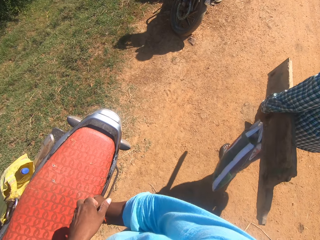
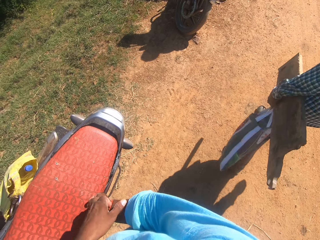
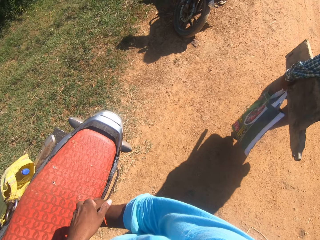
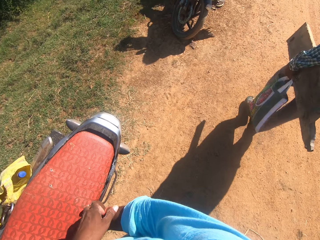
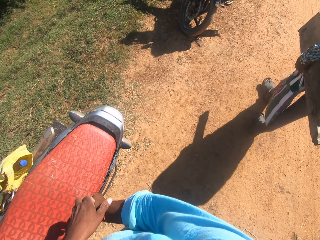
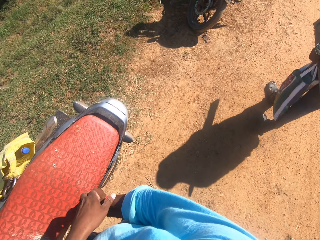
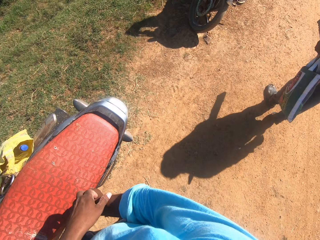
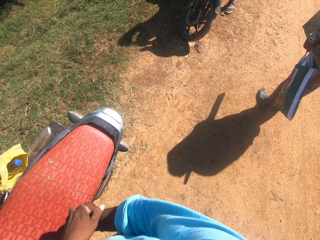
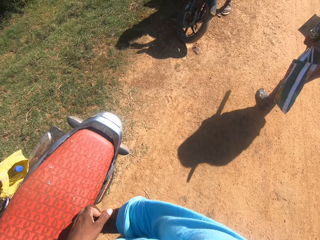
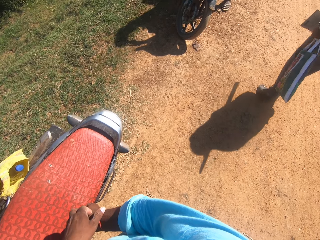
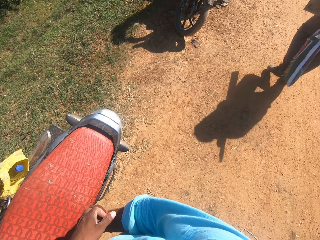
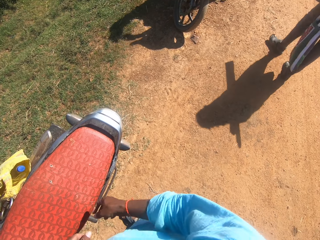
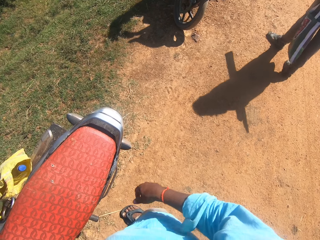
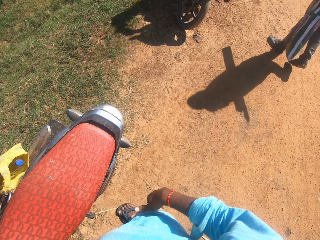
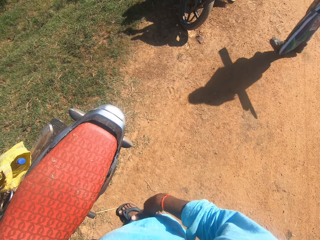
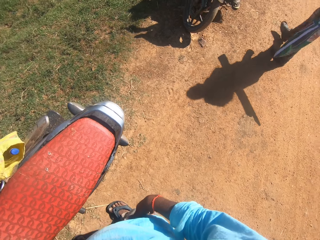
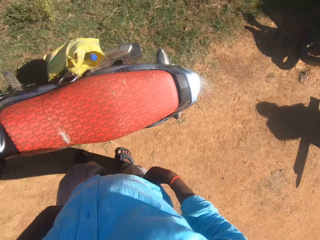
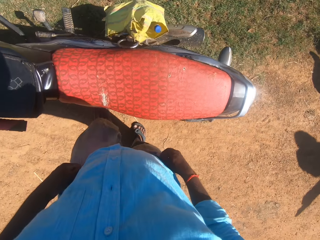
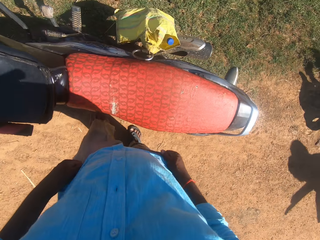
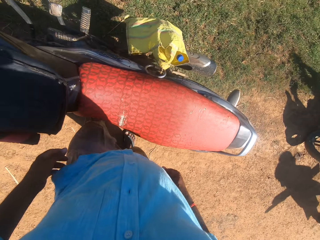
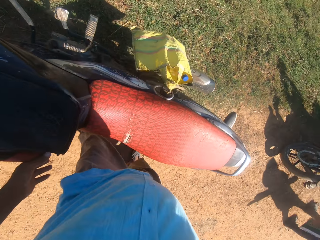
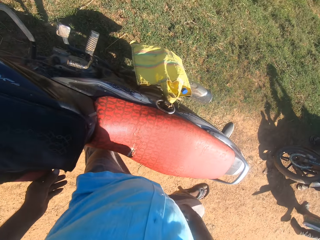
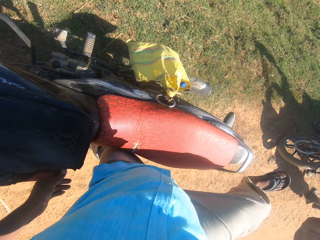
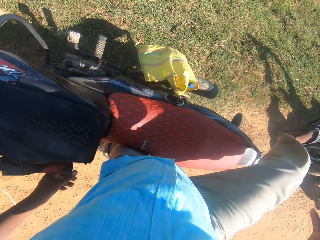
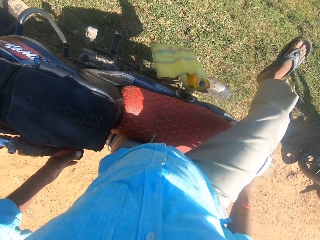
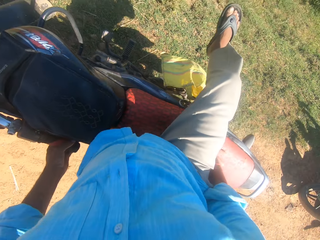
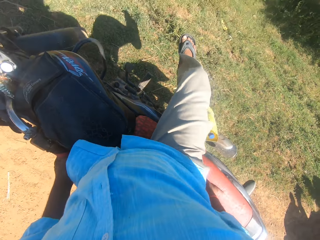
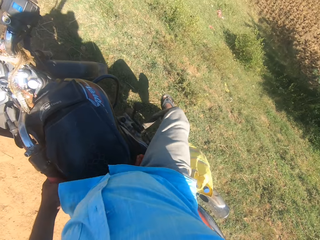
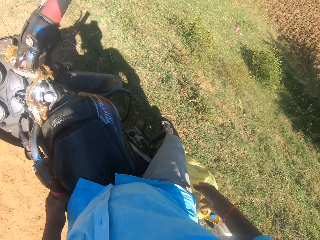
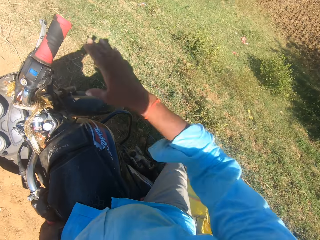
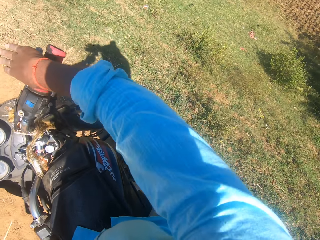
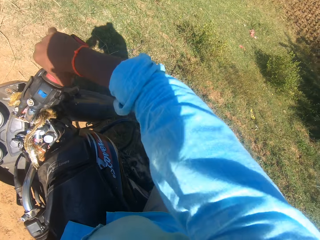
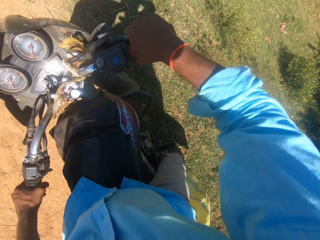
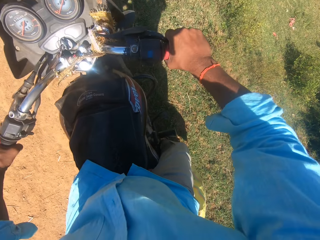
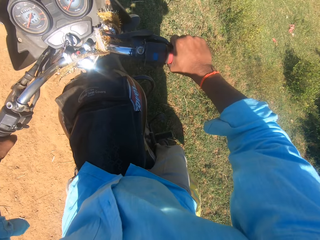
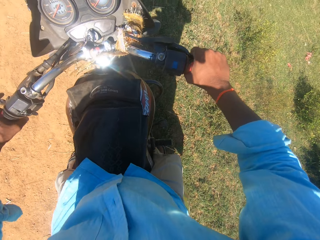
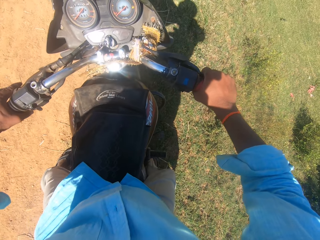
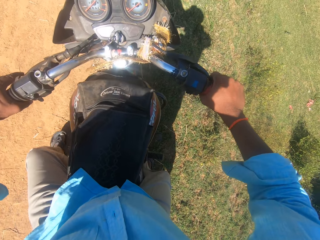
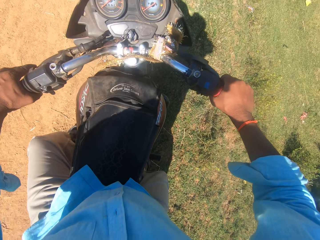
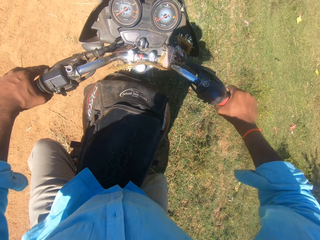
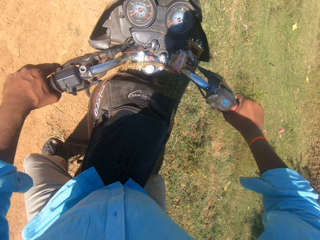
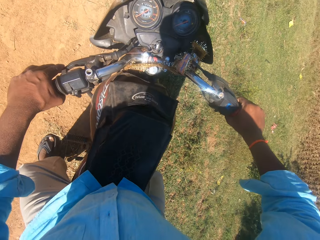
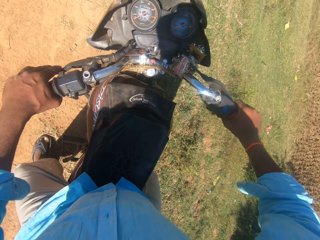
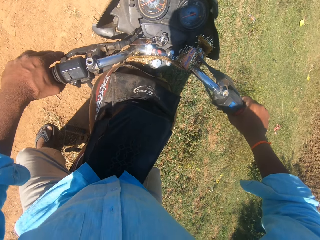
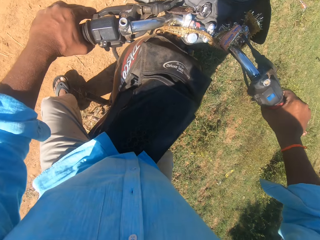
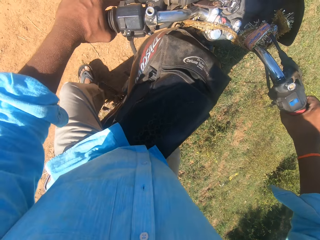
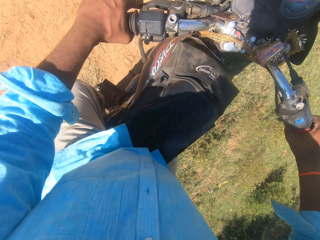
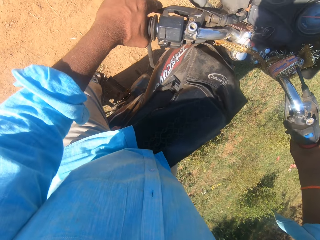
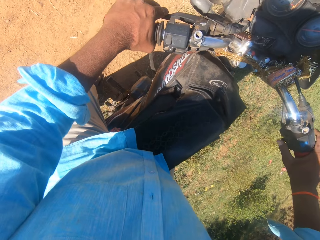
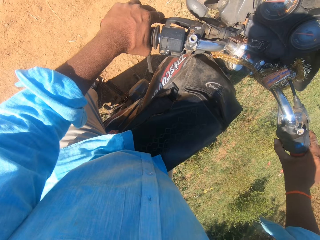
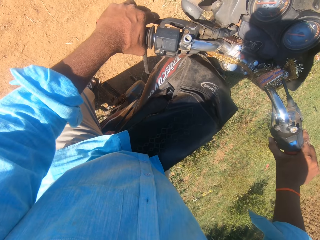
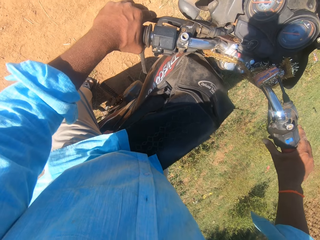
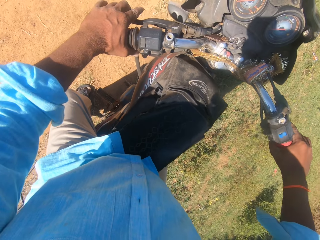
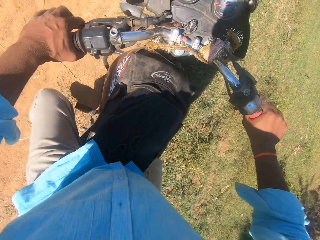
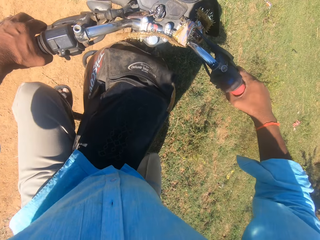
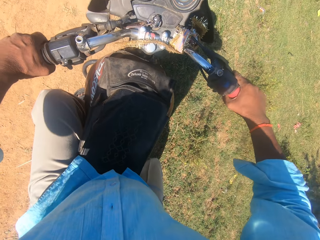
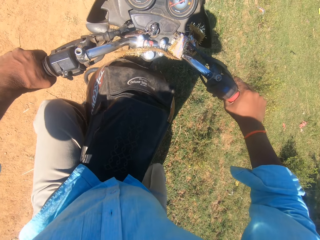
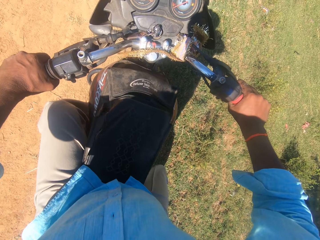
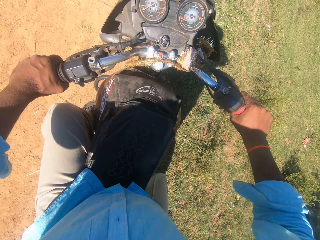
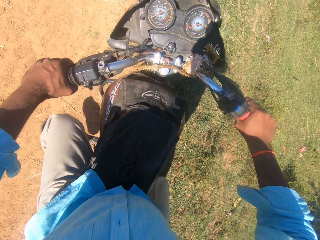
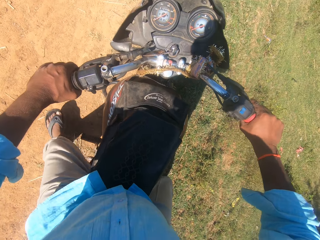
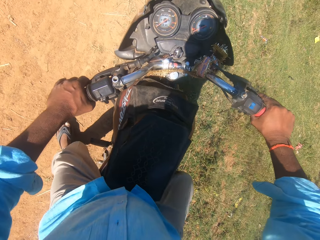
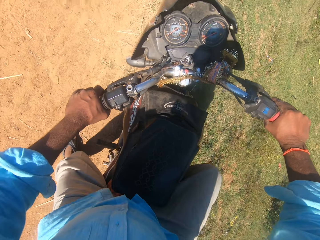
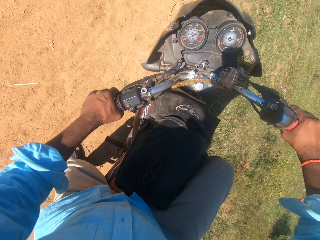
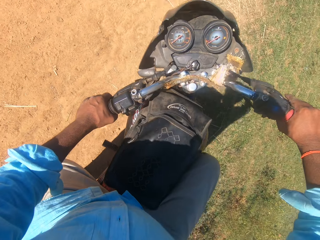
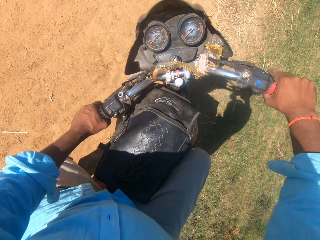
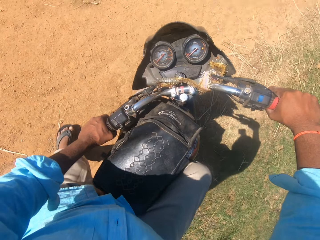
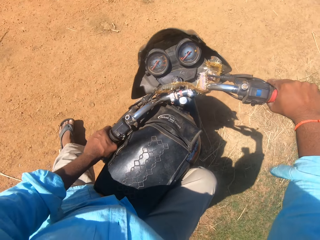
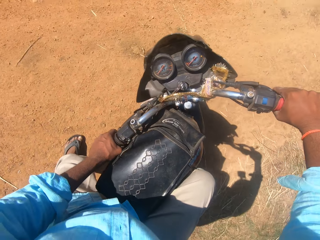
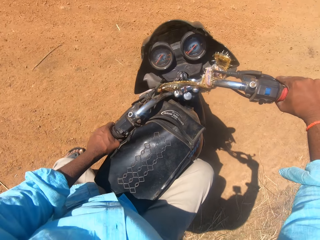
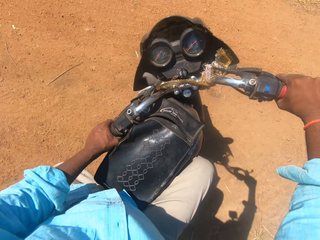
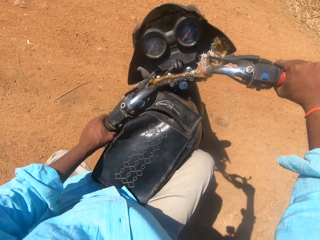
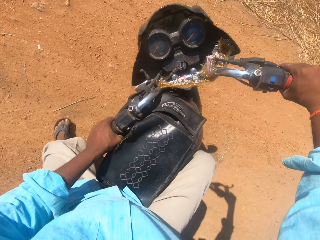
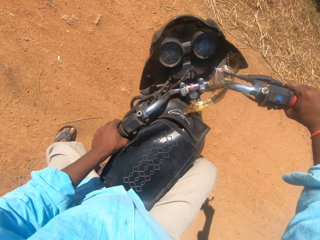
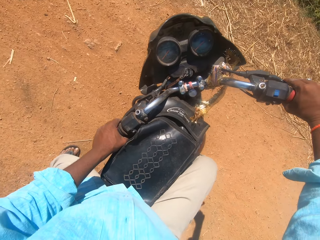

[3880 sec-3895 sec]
The camera wearer adjusts his trousers. He gets on the motorcycle. He holds the handlebars of the motorcycle. He removes the motorbike stand. He starts the motorcycle. He rides the motorcycle on a sandy road.

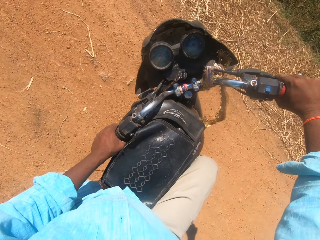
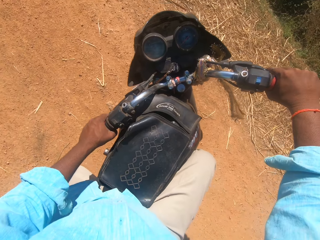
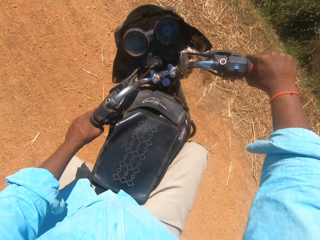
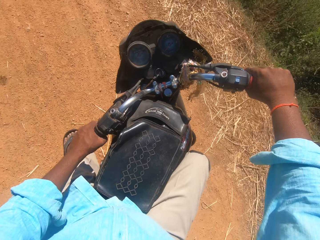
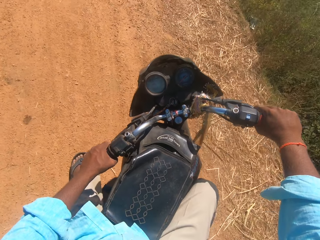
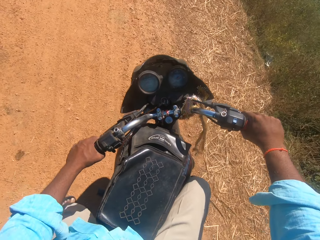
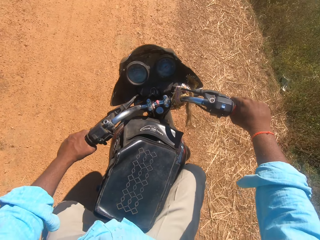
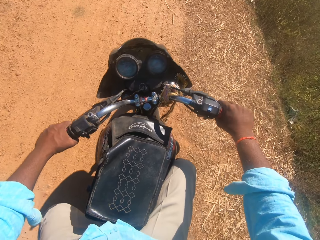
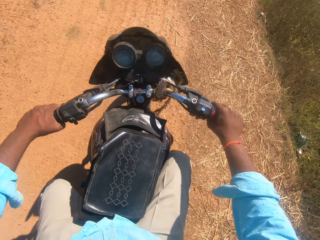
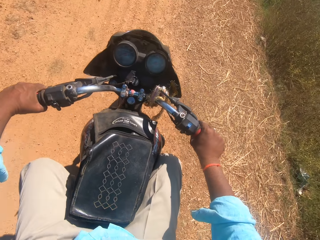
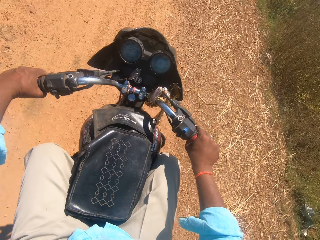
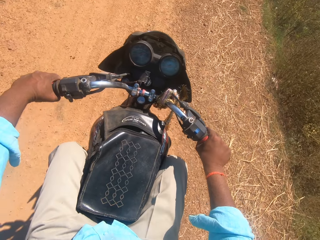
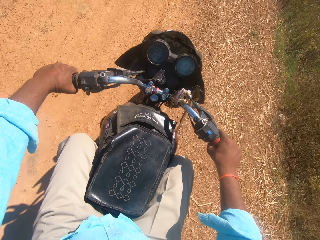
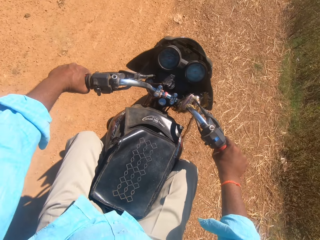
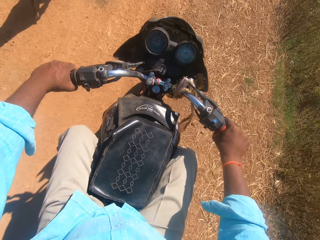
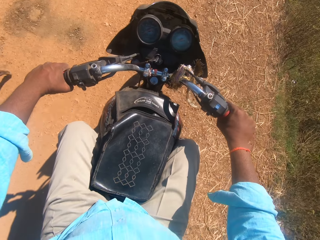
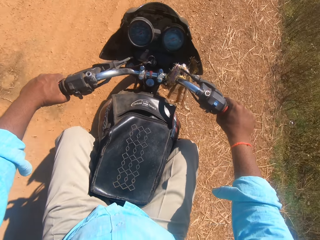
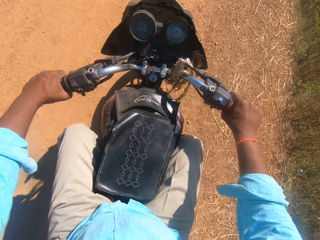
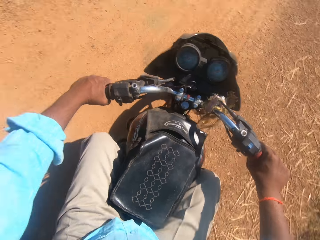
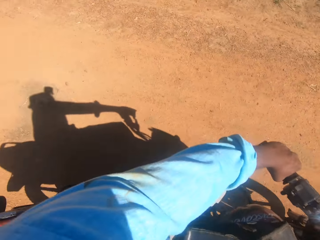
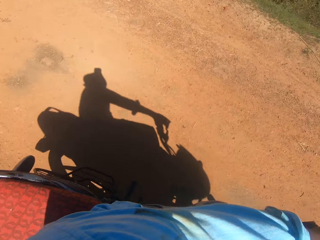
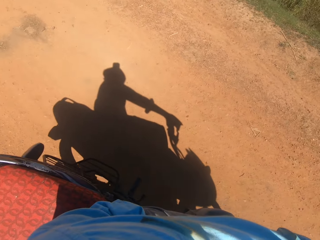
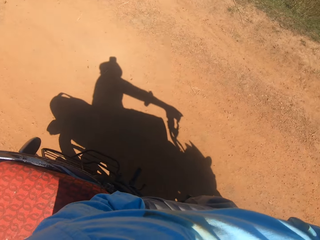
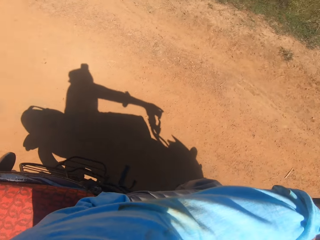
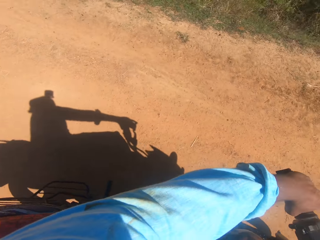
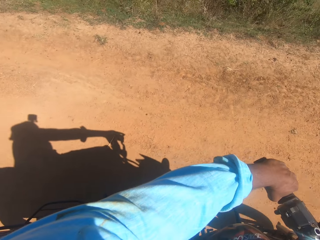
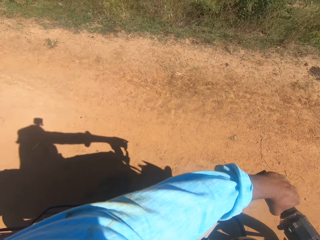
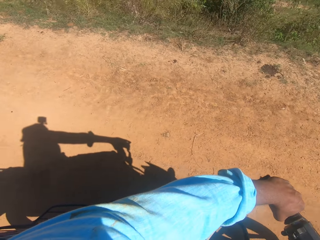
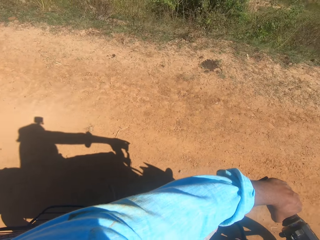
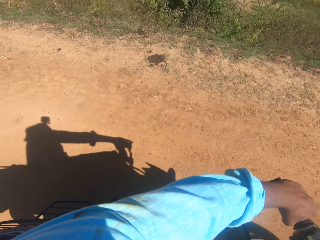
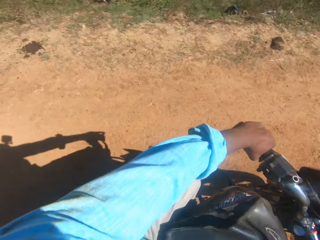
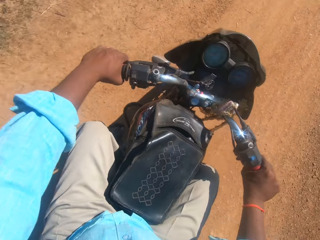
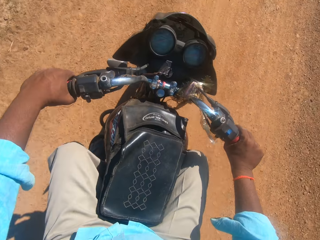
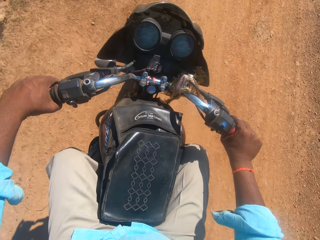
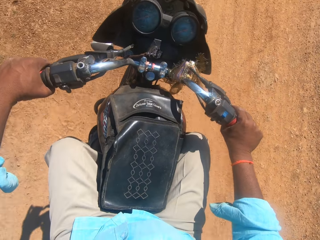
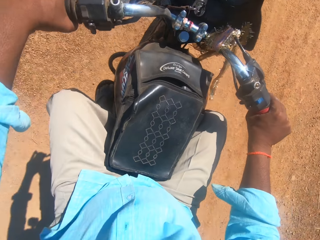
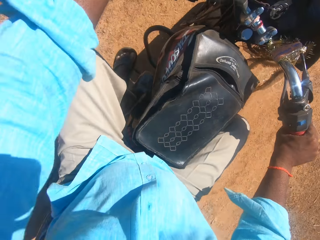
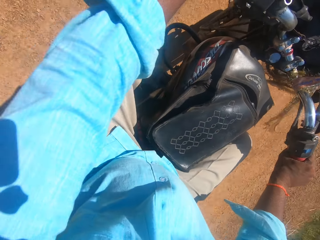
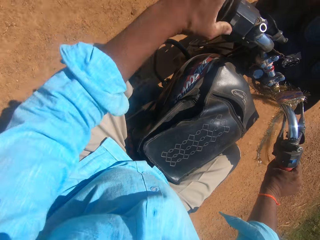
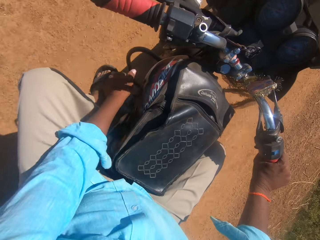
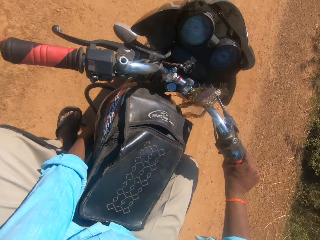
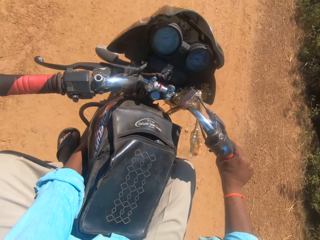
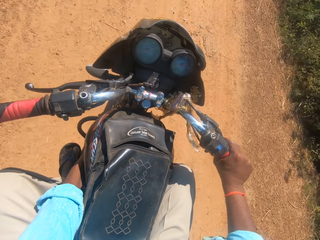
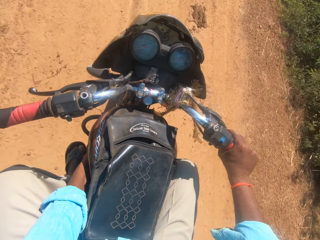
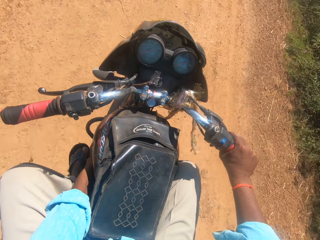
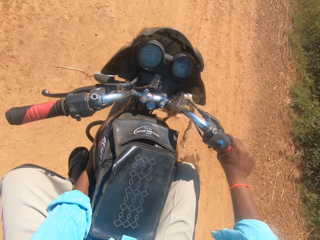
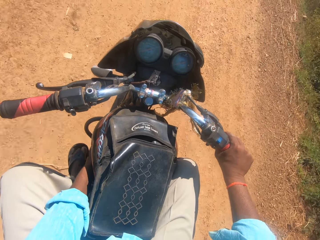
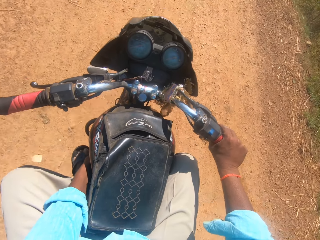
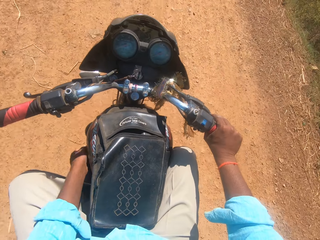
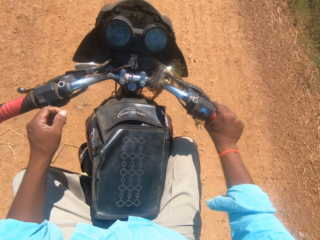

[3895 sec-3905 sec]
The camera wearer glances at the left side of the road. They adjust the handlebar of the motorcycle. They touch something.
